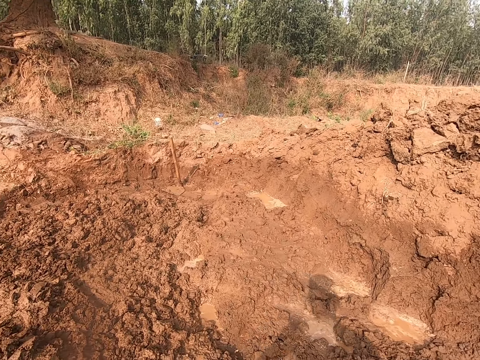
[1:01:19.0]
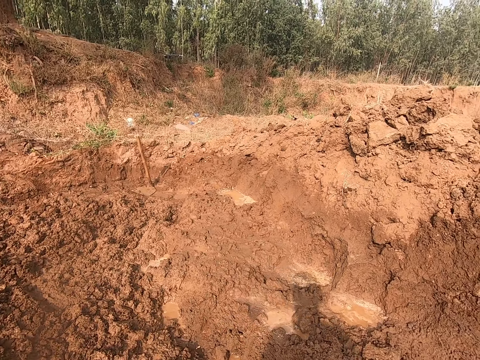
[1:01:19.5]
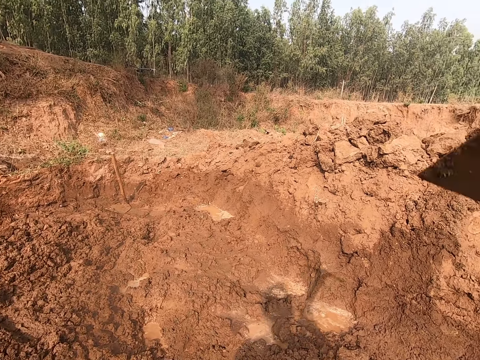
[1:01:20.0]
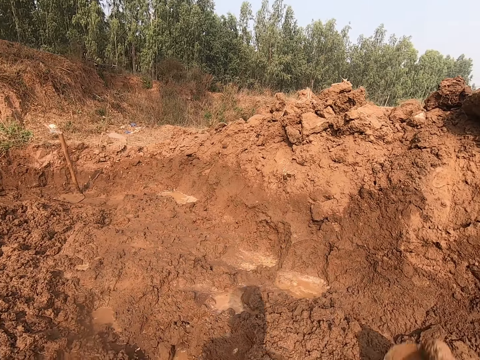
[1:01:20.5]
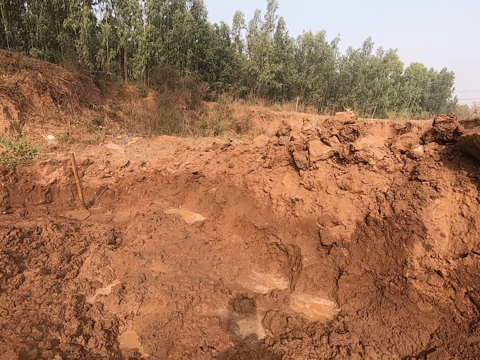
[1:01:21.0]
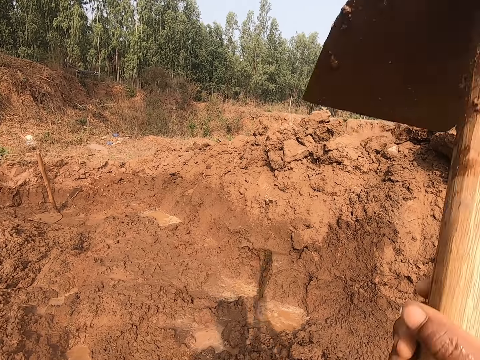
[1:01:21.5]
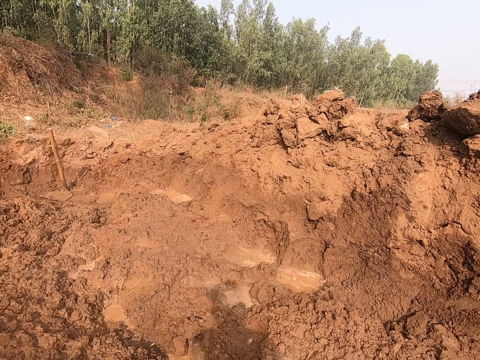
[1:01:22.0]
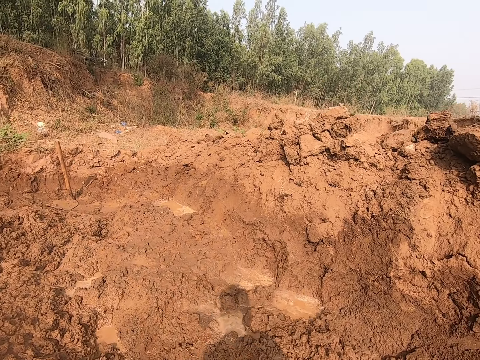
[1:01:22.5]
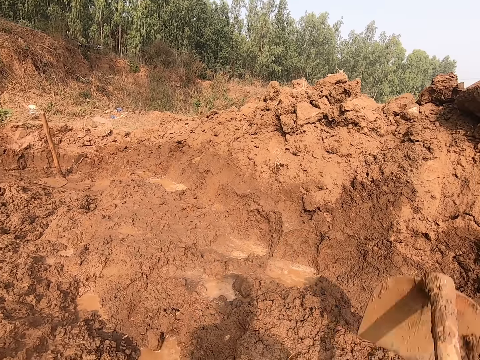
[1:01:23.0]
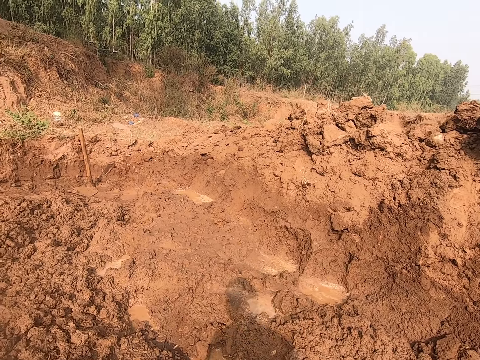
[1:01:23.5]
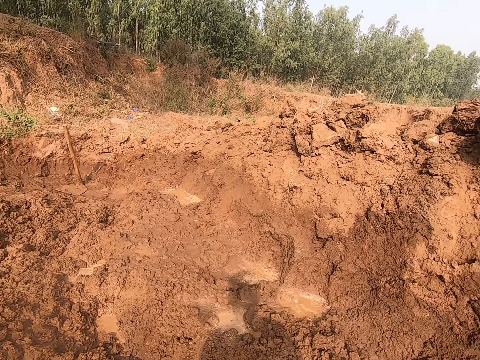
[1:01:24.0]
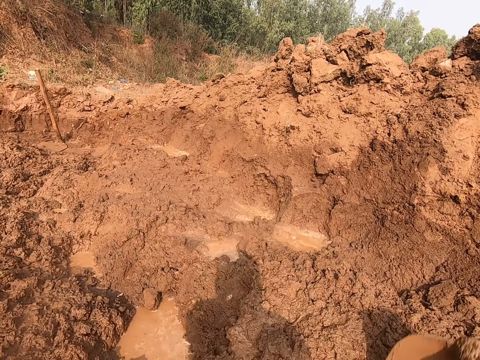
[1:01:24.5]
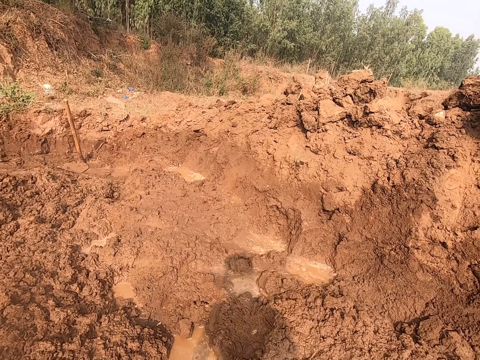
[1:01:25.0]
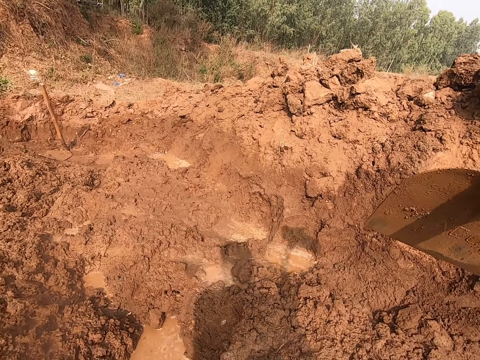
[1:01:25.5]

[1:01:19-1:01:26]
The camera wearer digs using a hoe.

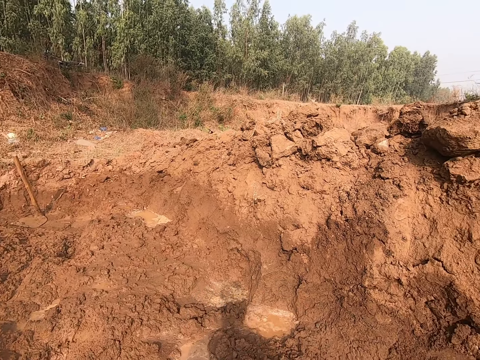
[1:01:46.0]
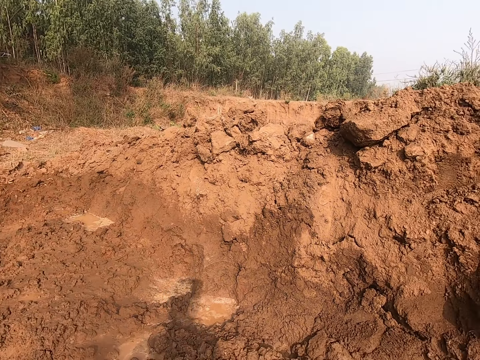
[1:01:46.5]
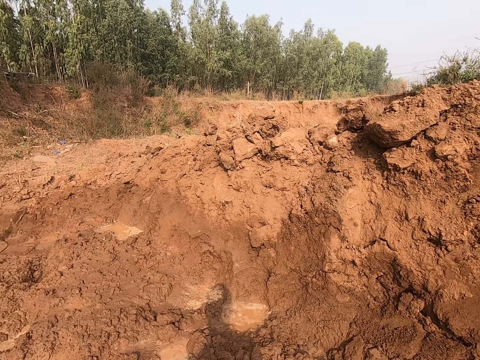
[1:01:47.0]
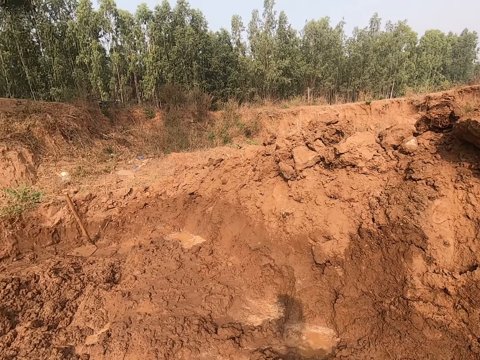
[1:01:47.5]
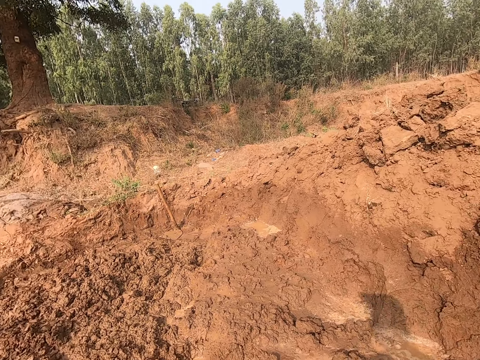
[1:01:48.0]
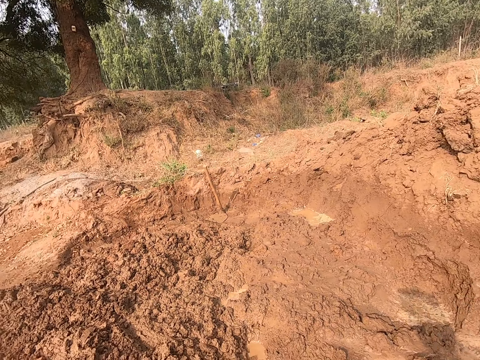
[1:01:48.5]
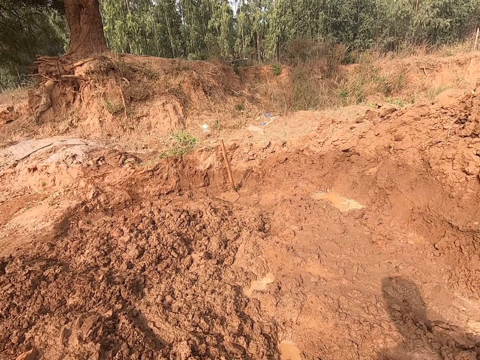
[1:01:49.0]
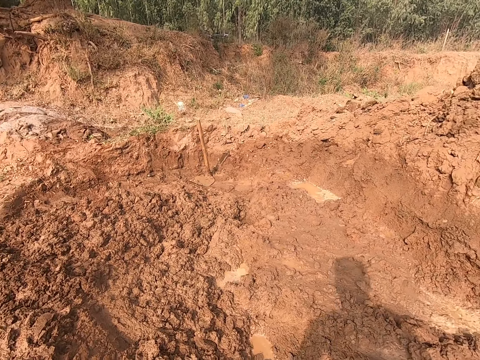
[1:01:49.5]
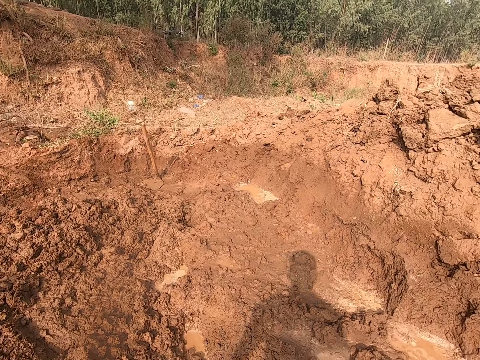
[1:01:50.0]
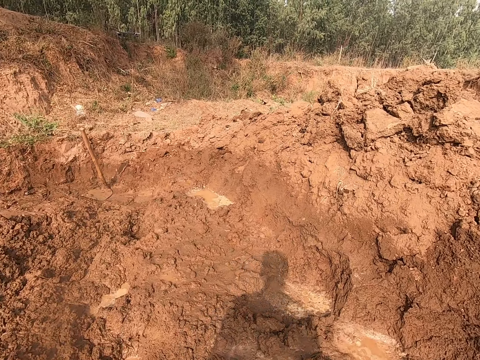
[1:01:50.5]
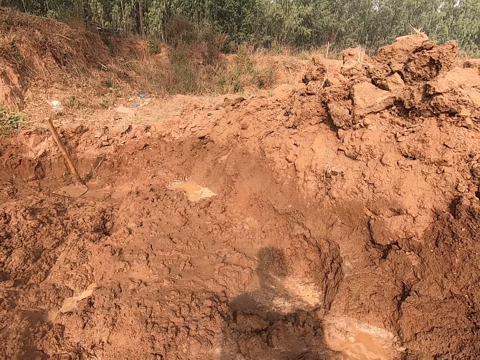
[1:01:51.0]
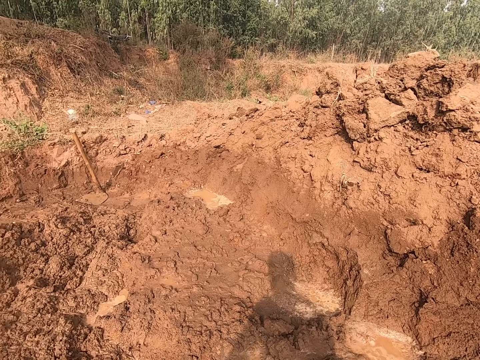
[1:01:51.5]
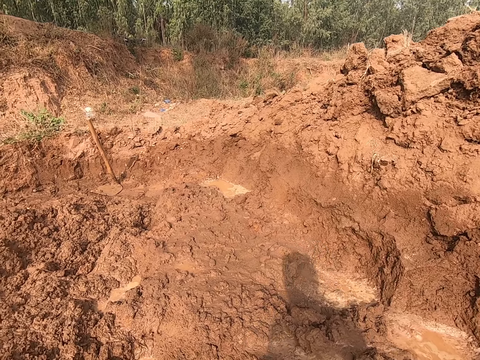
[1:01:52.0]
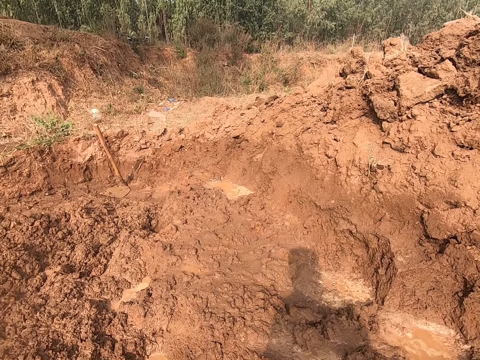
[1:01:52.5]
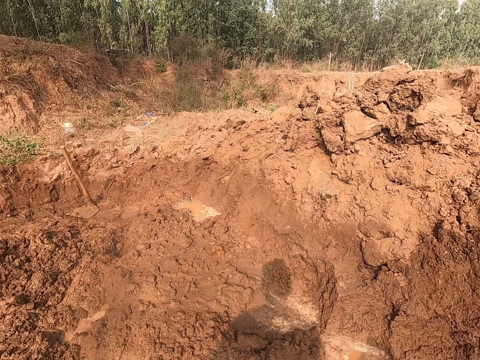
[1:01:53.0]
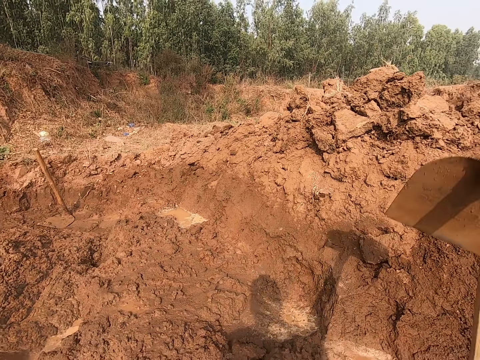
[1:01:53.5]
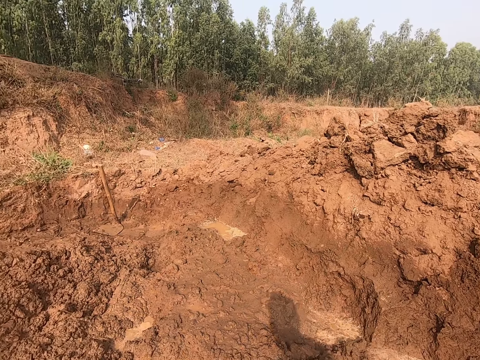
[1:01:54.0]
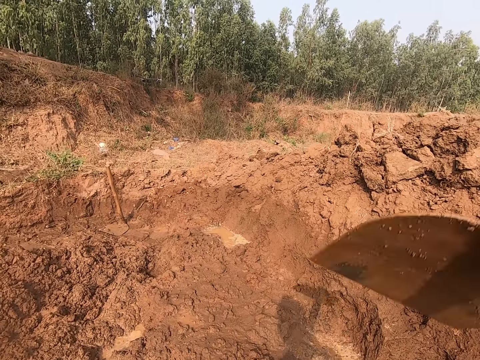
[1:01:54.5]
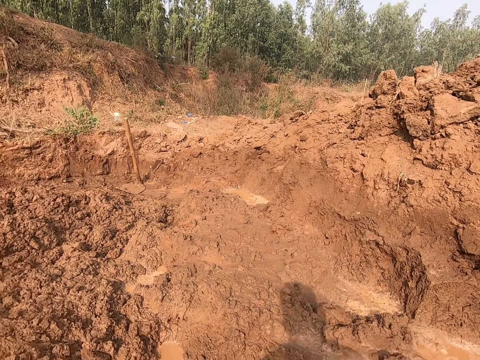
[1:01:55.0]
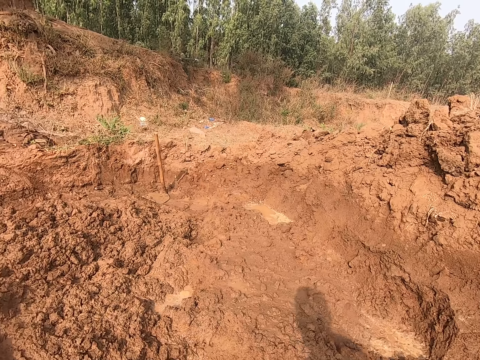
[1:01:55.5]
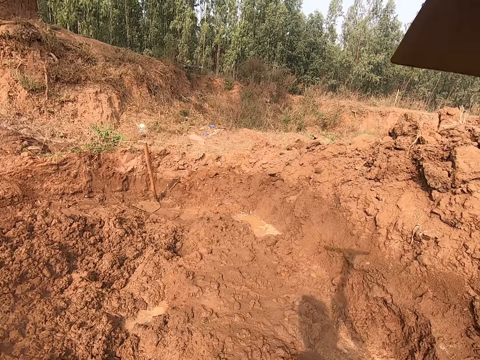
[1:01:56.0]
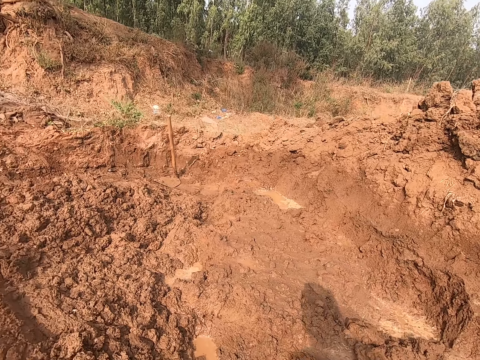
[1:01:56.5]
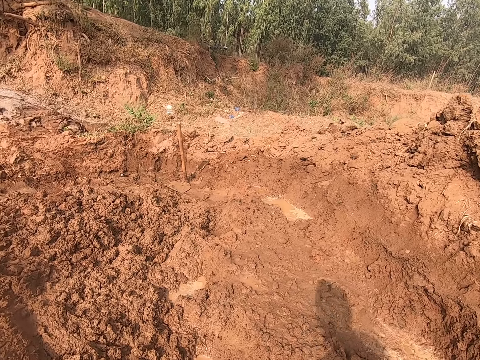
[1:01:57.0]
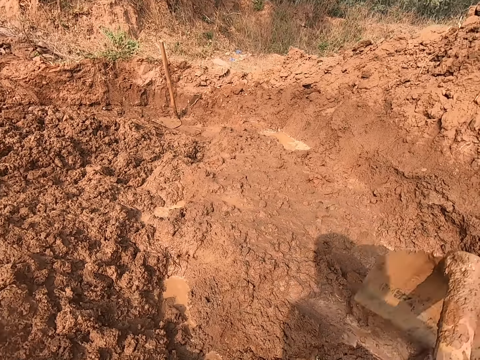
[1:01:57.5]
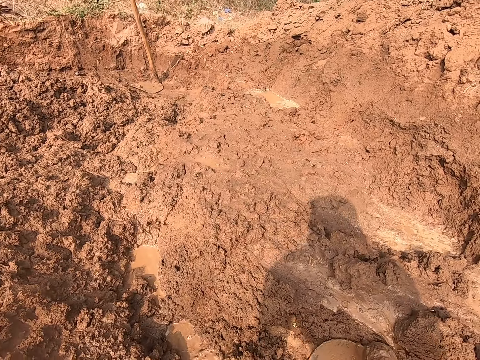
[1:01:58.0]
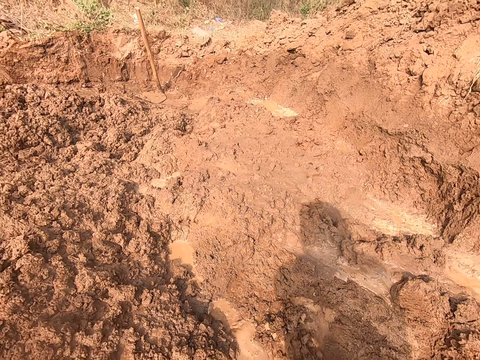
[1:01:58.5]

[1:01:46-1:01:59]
The camera wearer looks around the site. They dig using a hoe.

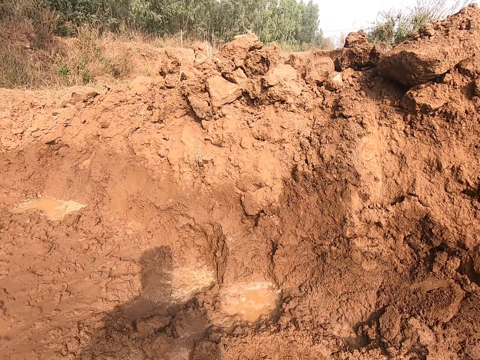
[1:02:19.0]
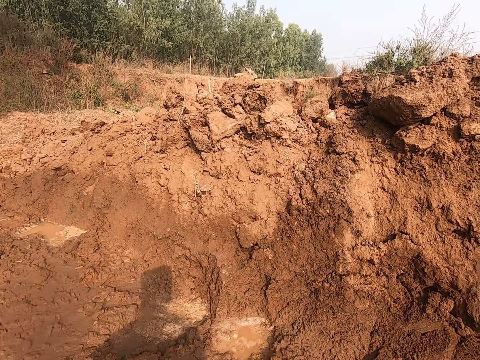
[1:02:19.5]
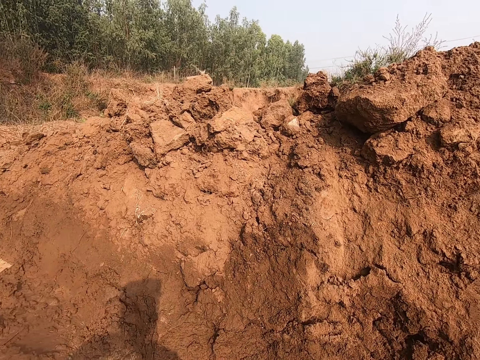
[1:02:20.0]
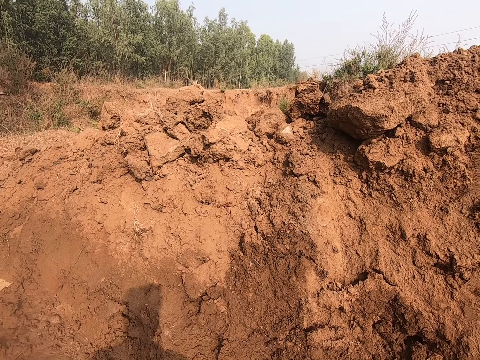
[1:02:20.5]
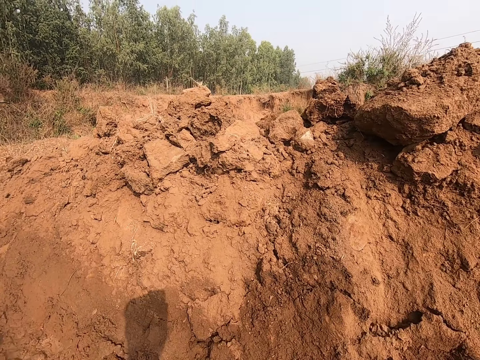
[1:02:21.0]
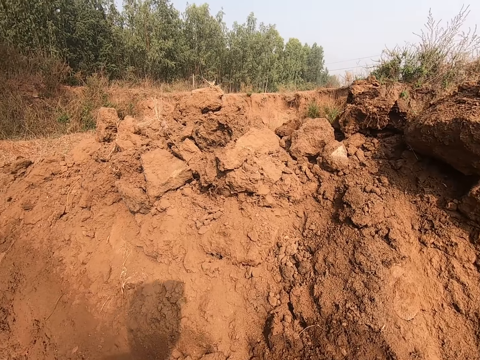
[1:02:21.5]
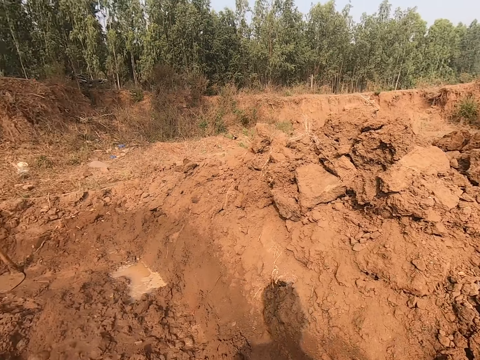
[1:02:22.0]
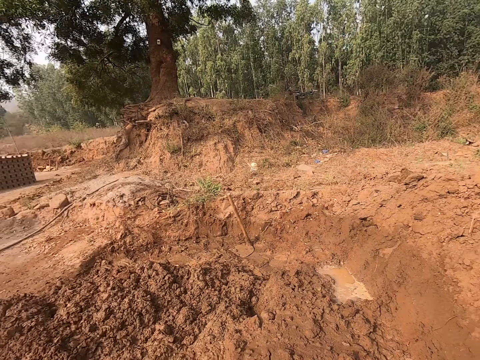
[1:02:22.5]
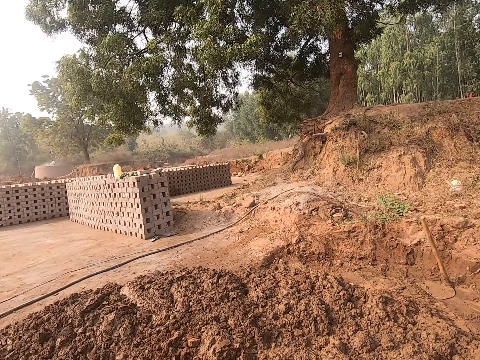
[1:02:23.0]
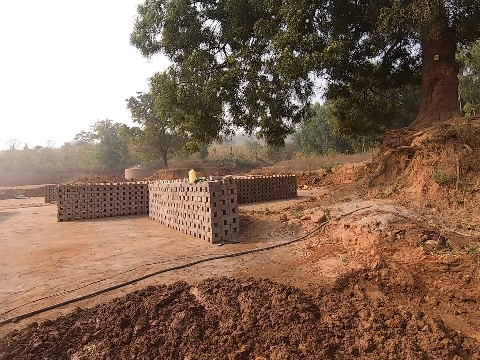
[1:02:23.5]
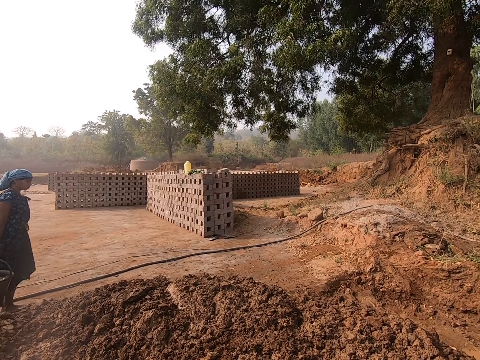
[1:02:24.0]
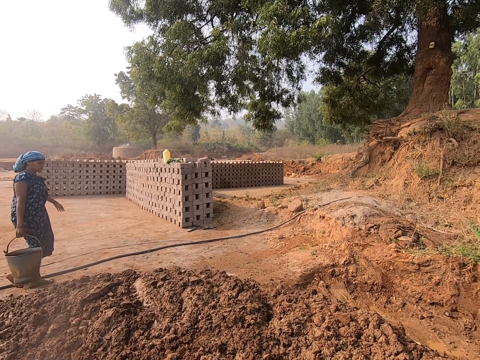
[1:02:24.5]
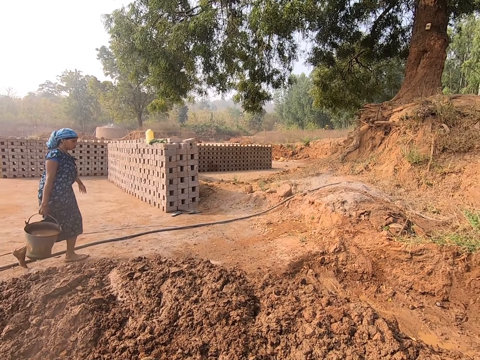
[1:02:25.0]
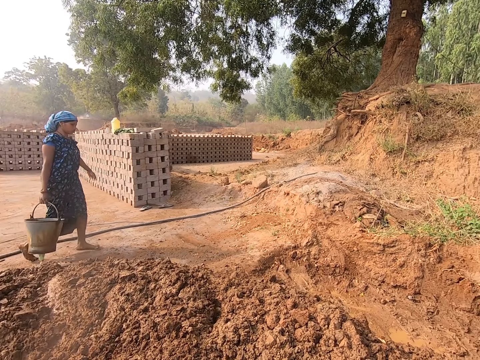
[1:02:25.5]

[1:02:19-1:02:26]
The woman speaks with the camera wearer. The camera wearer looks around the site.
